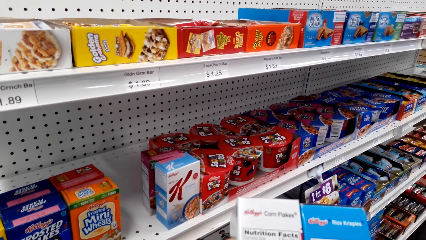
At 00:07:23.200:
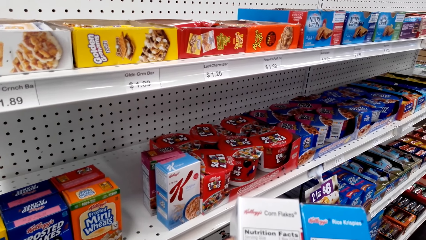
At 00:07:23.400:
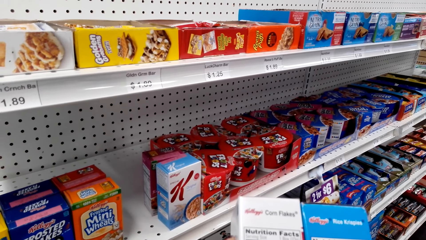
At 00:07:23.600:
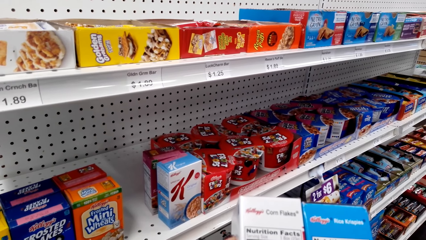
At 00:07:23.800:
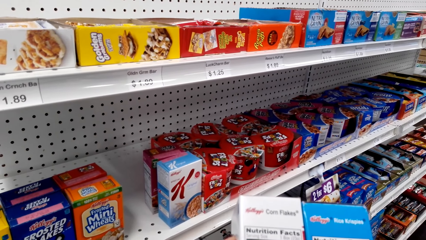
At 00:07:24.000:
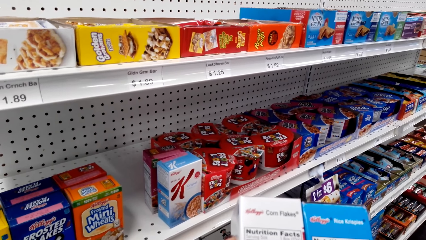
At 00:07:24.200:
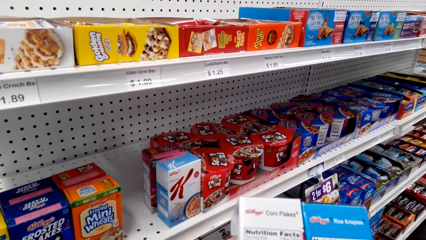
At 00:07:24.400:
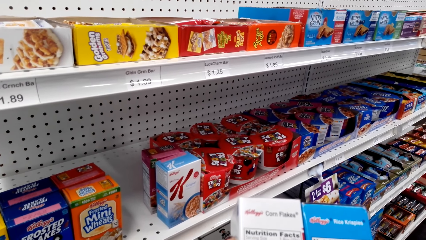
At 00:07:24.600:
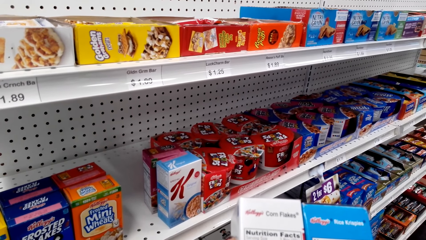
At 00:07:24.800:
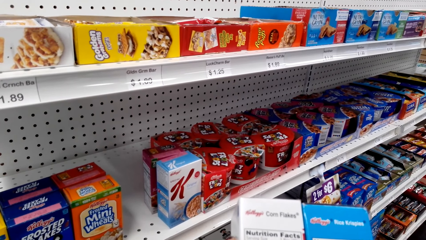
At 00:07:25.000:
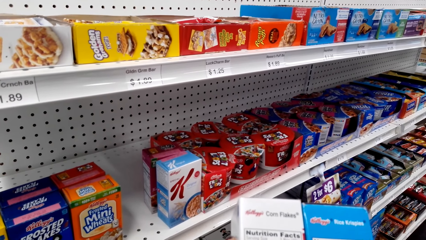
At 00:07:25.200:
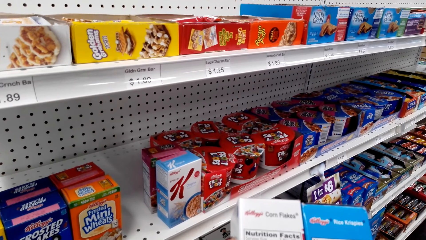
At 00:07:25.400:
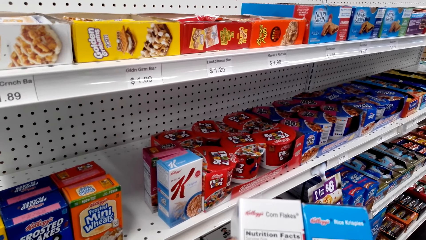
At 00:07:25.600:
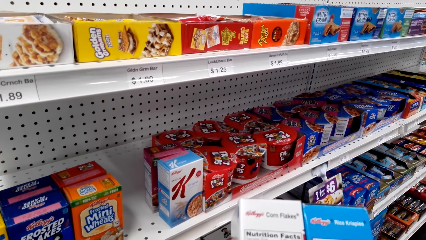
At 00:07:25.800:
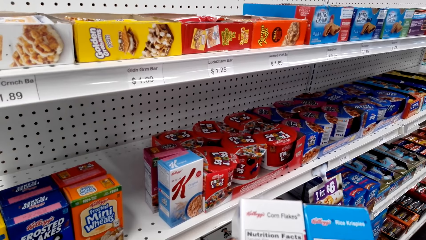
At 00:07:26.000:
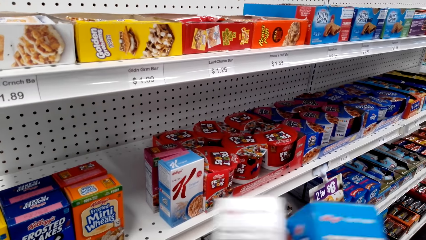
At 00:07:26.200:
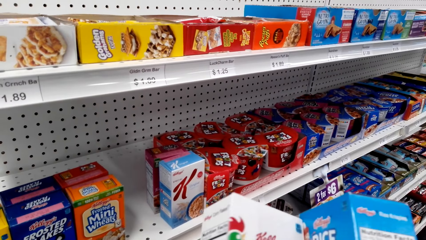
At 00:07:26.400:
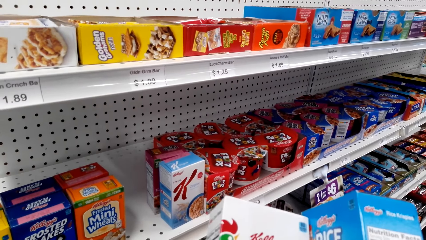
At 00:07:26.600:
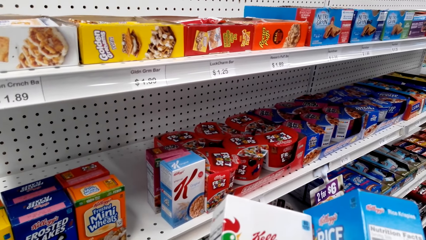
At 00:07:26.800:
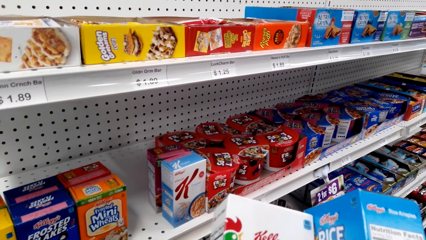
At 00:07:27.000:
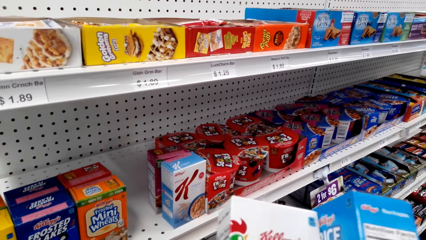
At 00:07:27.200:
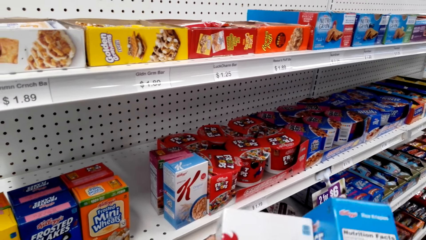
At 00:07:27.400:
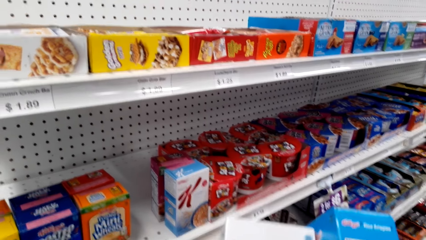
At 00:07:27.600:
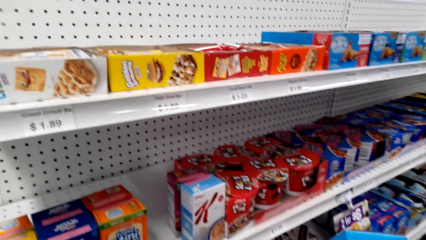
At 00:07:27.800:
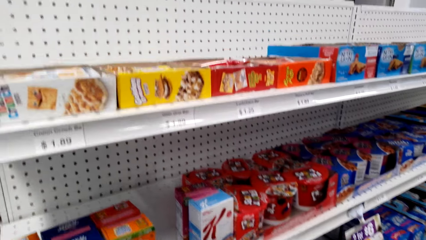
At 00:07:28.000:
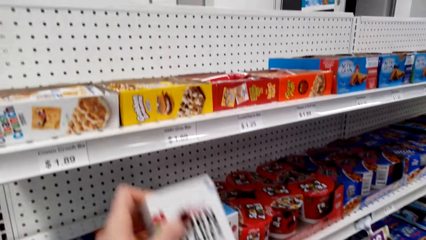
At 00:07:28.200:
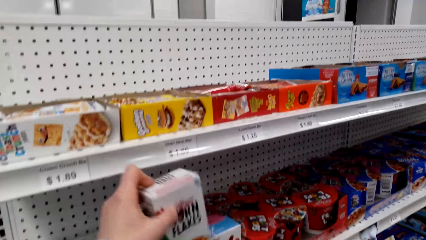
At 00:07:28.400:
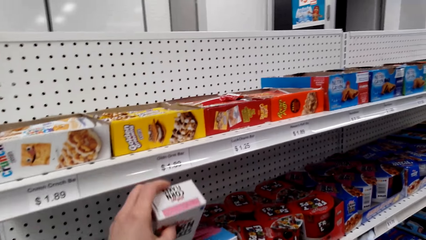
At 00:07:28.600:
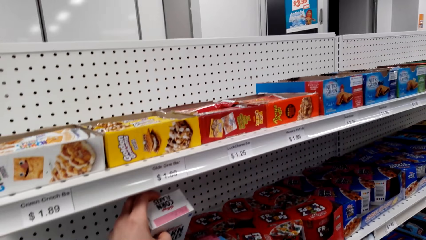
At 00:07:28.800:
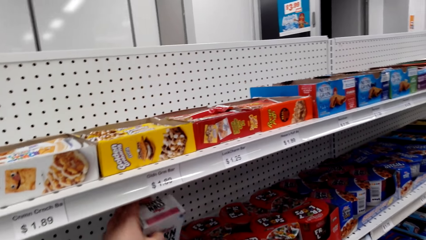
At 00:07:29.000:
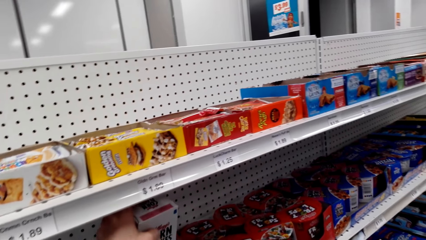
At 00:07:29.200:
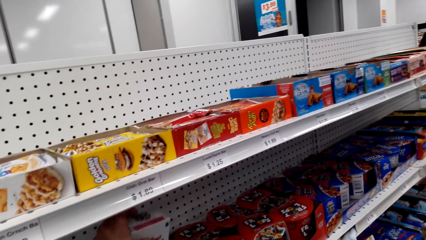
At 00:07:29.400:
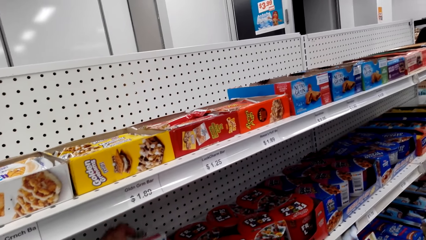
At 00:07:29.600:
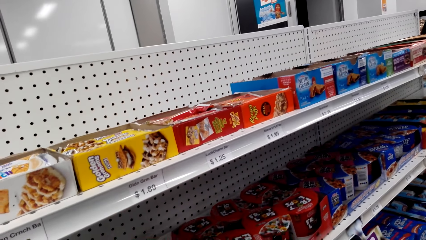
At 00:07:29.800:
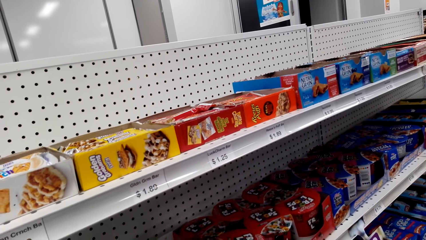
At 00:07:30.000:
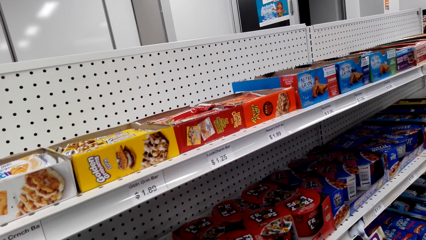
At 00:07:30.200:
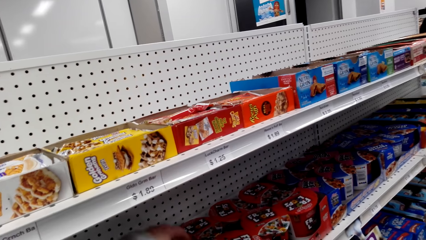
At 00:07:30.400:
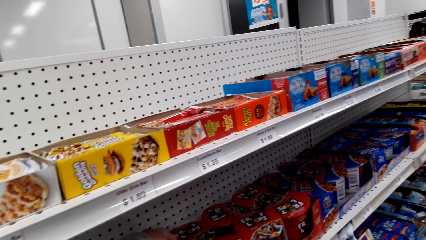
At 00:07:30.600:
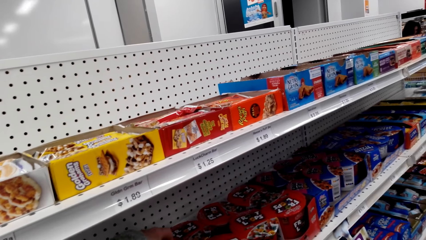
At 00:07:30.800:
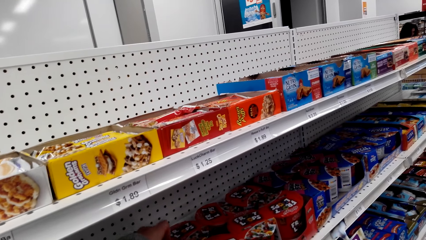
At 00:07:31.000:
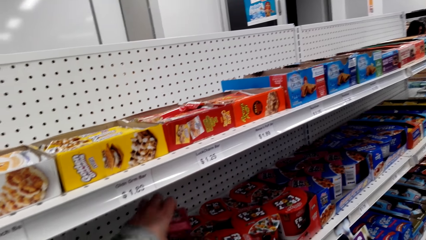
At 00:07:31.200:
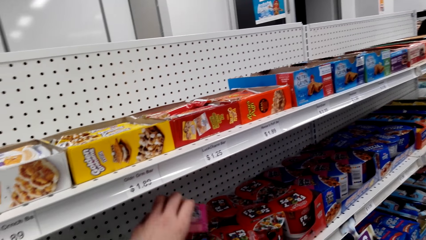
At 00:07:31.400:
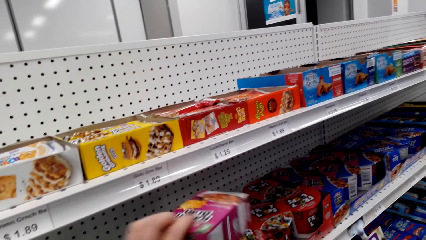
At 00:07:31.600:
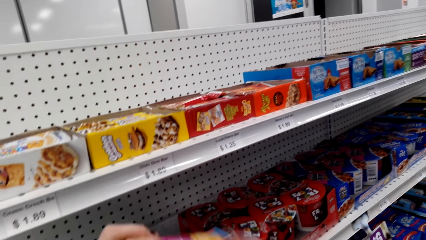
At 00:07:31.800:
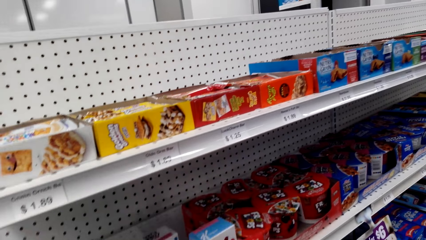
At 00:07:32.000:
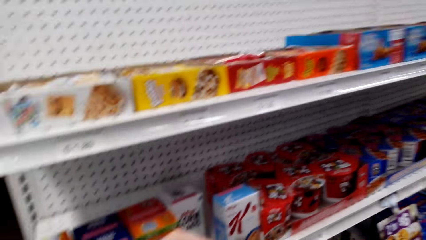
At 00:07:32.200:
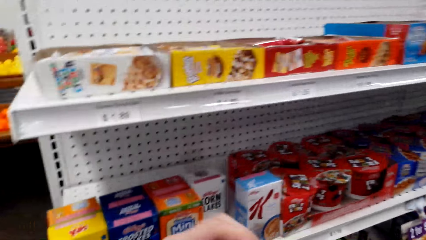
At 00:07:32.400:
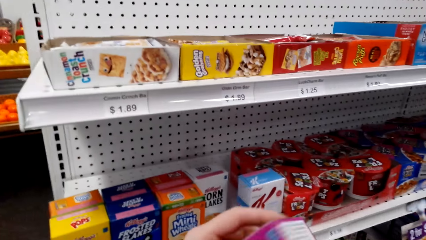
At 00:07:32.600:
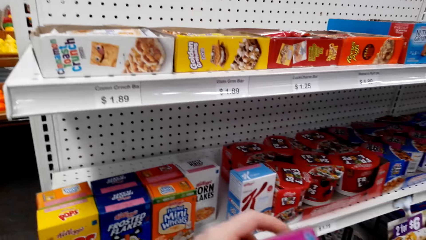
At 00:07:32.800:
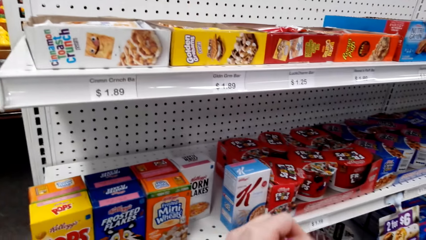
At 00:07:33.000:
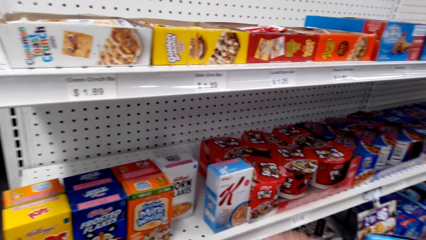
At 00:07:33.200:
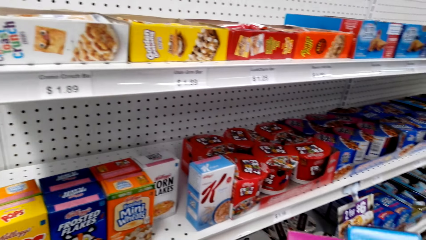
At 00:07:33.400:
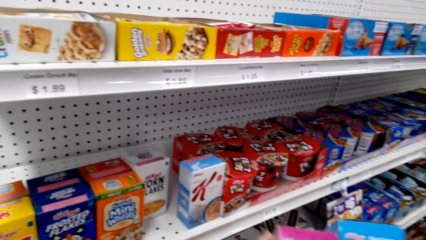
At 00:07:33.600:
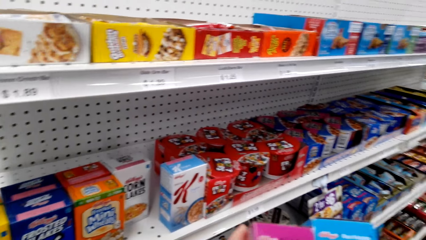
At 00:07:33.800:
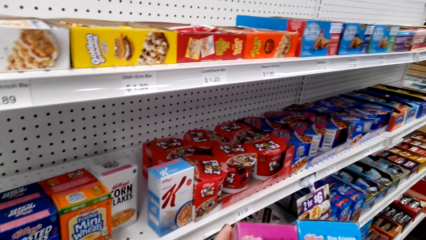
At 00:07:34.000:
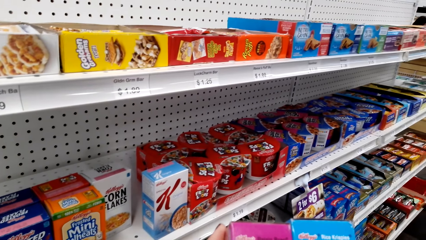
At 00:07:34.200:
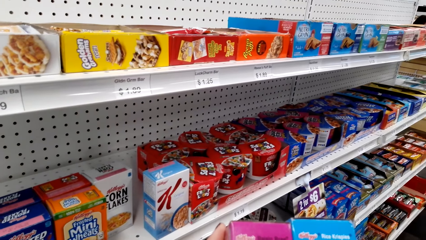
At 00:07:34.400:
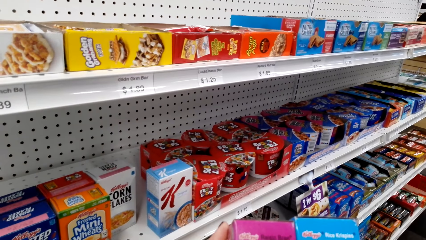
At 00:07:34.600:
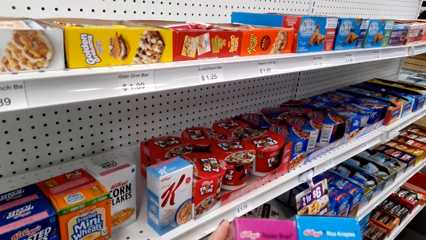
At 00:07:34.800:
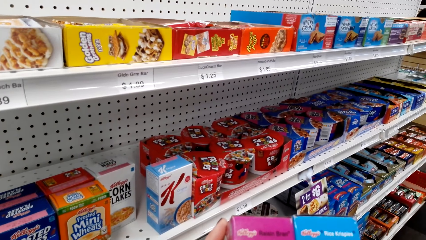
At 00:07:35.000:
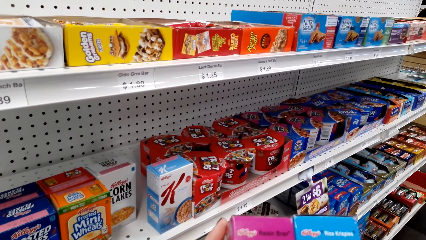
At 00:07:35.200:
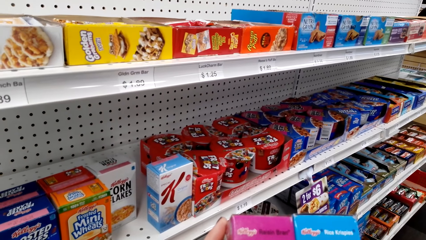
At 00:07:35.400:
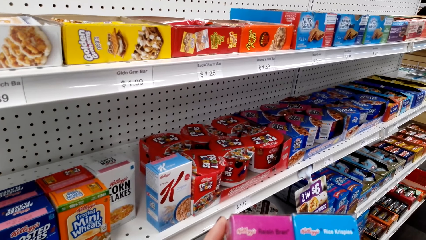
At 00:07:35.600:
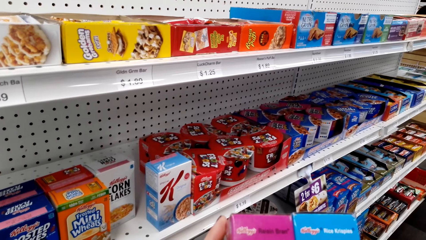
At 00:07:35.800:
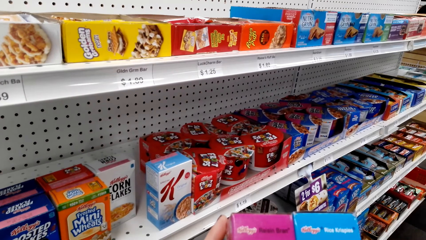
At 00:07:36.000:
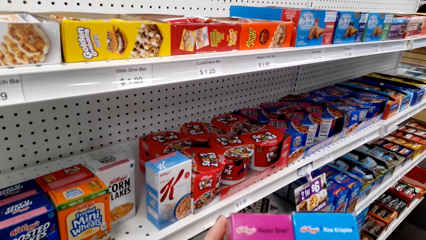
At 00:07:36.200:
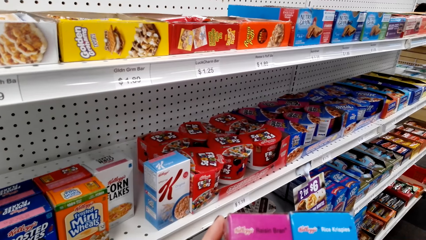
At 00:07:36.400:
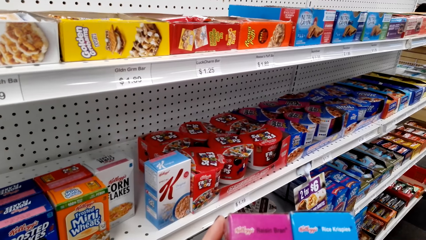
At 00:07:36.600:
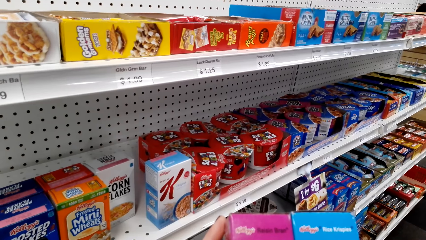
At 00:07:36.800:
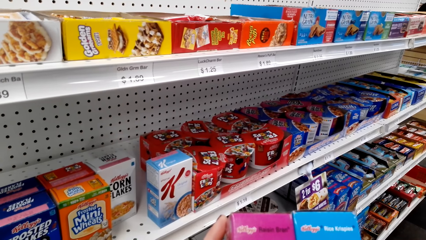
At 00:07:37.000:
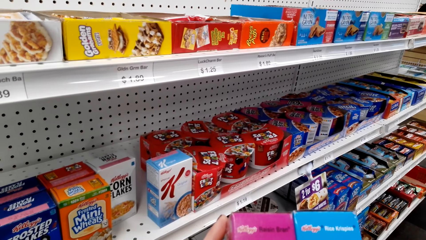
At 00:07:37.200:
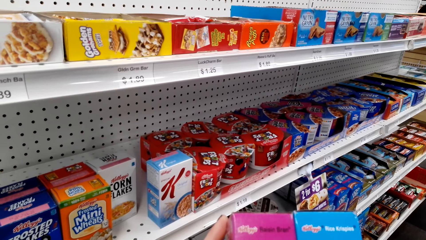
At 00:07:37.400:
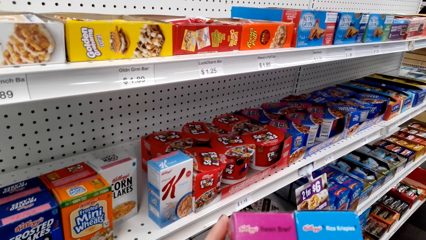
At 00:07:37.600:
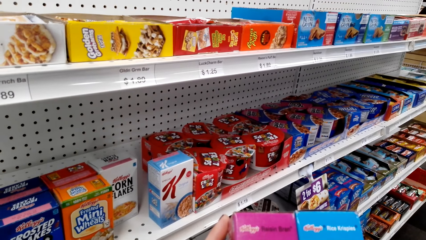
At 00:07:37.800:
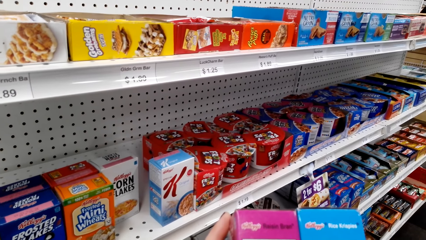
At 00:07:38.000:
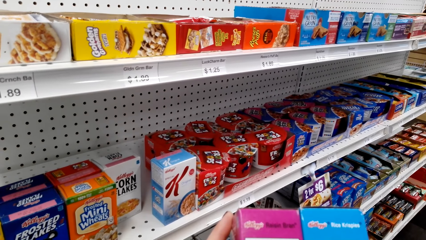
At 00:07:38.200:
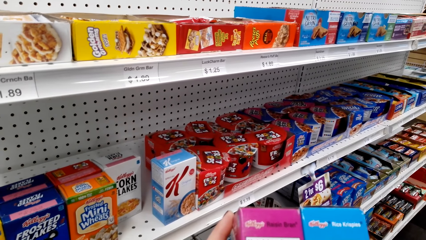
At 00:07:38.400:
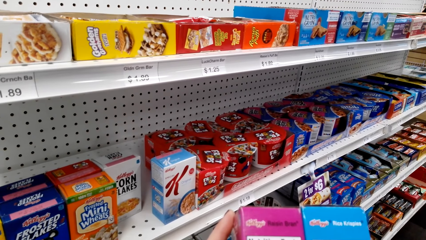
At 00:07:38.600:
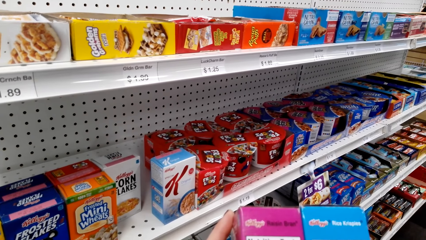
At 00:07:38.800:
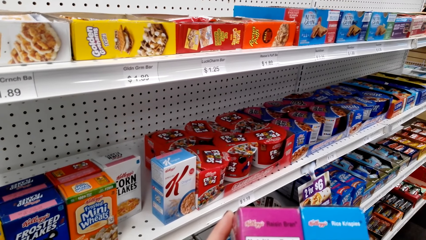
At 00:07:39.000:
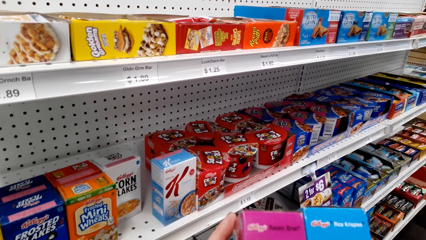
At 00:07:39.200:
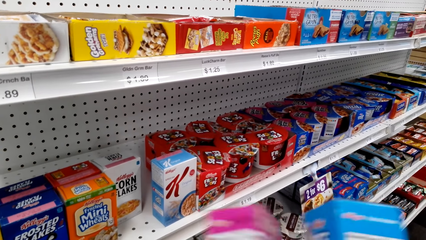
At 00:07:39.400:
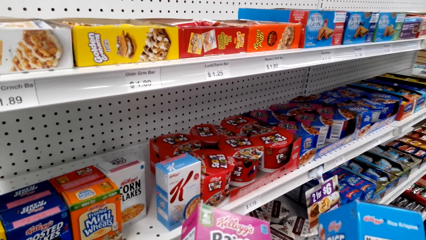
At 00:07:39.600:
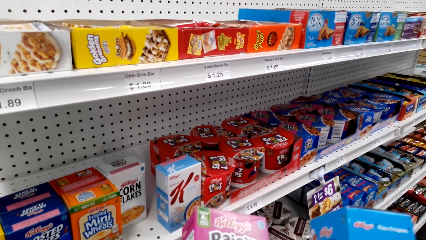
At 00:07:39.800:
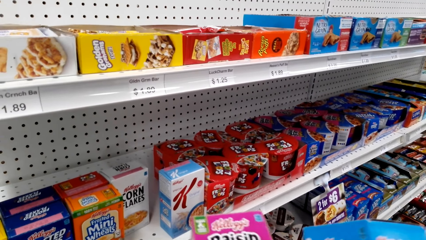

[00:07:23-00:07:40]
The camera wearer puts a pack of flakes on the shelf. They pick a pack of flakes on the shelf. They hold the packs. They look at the packs.
